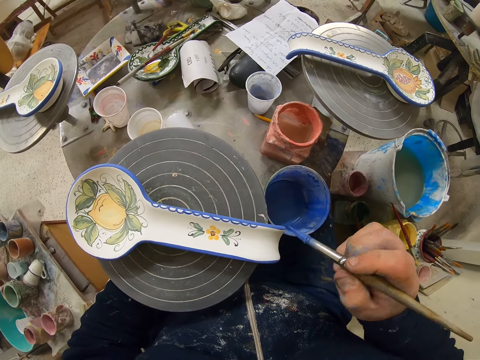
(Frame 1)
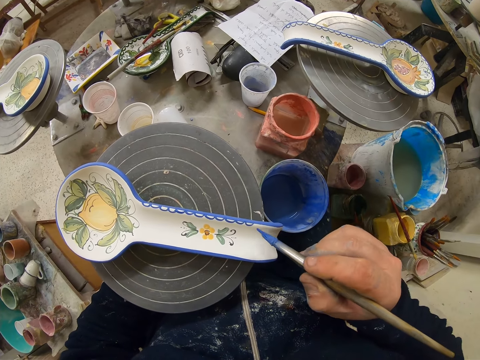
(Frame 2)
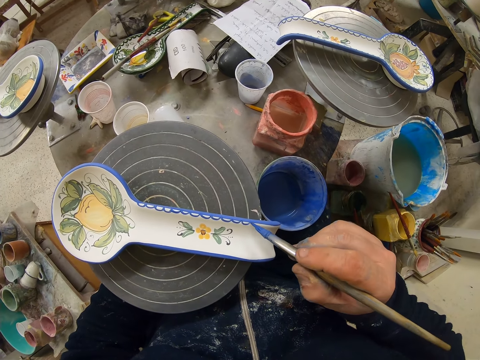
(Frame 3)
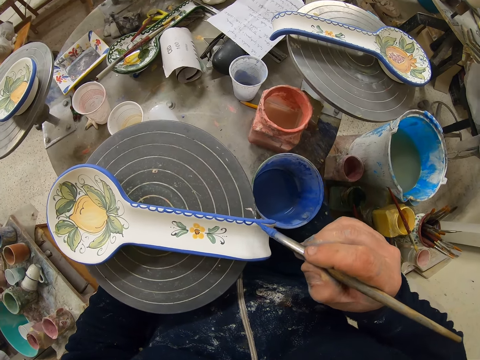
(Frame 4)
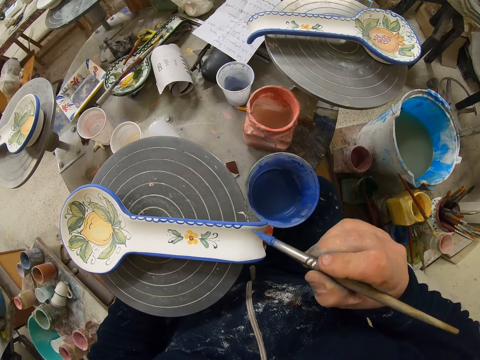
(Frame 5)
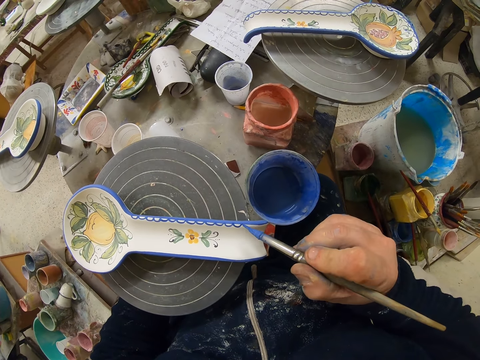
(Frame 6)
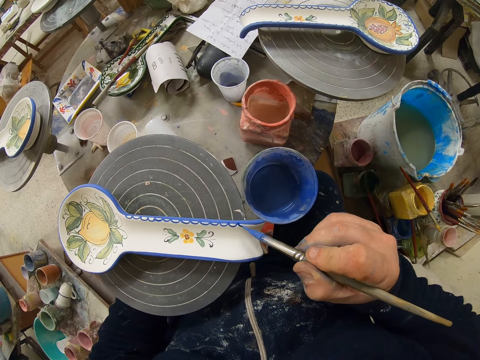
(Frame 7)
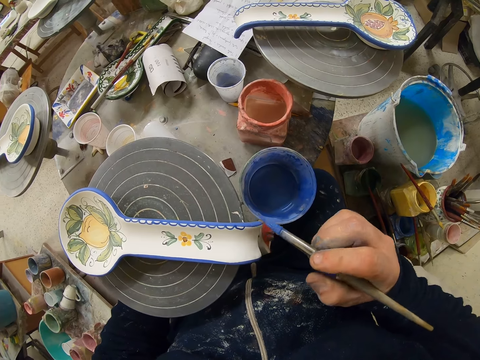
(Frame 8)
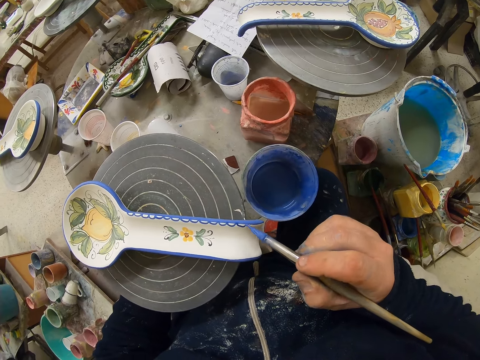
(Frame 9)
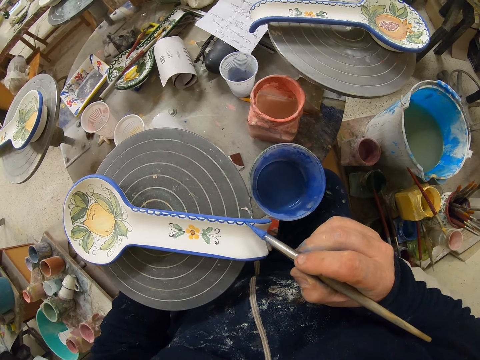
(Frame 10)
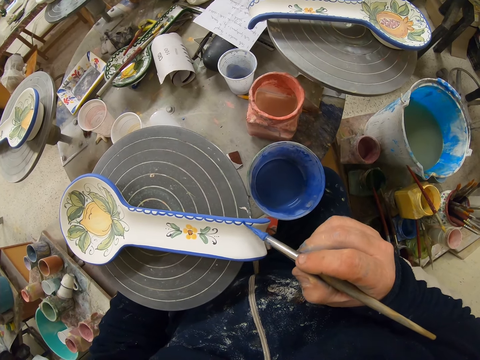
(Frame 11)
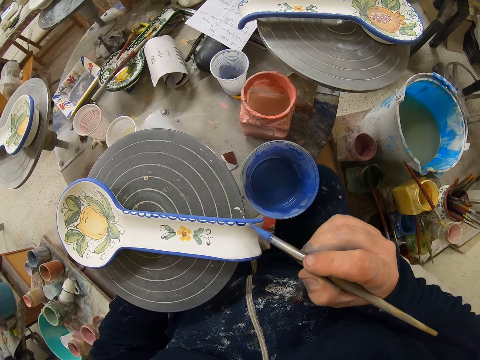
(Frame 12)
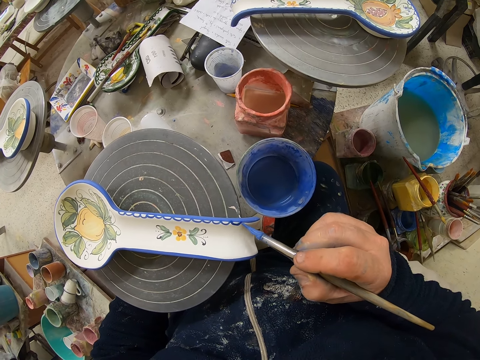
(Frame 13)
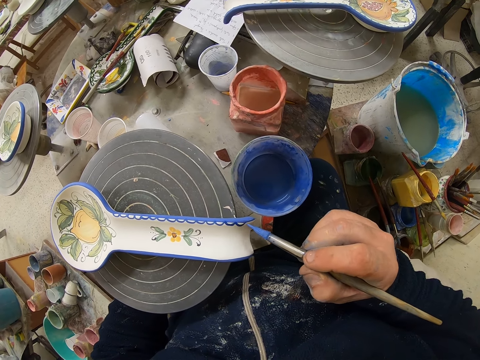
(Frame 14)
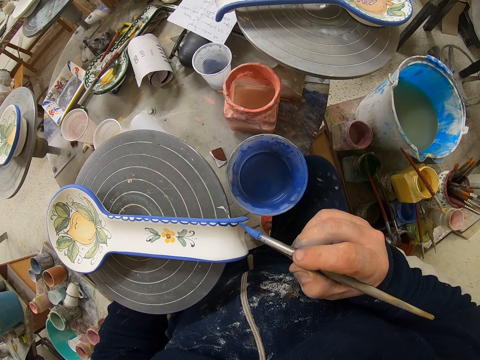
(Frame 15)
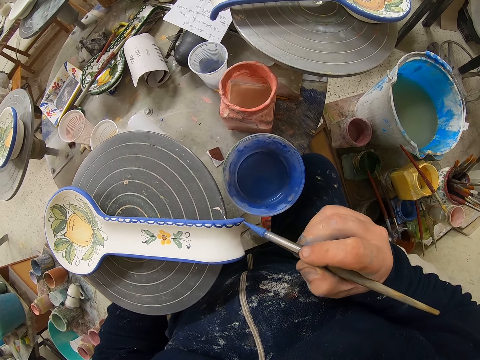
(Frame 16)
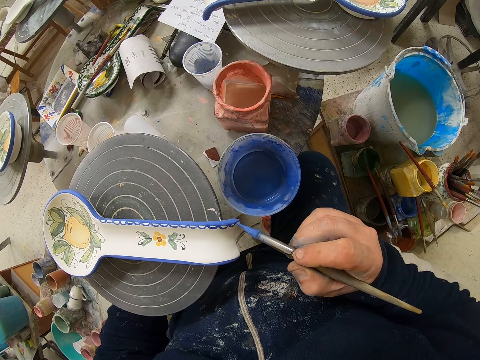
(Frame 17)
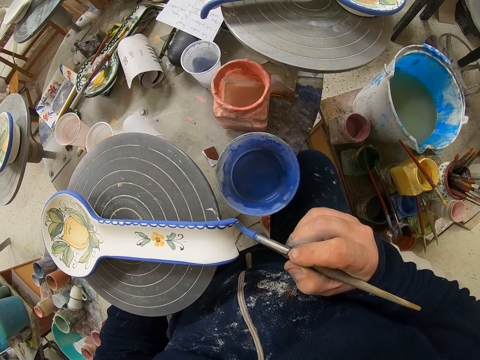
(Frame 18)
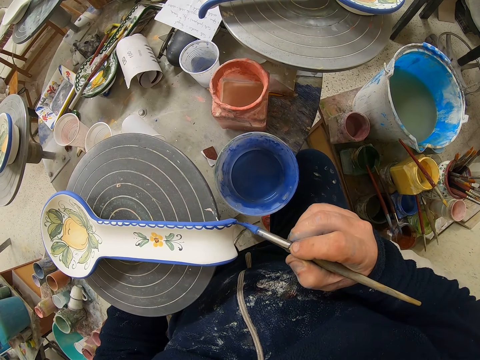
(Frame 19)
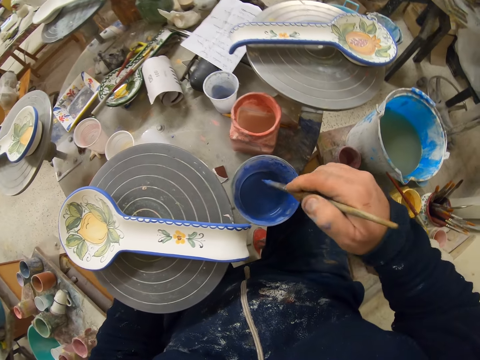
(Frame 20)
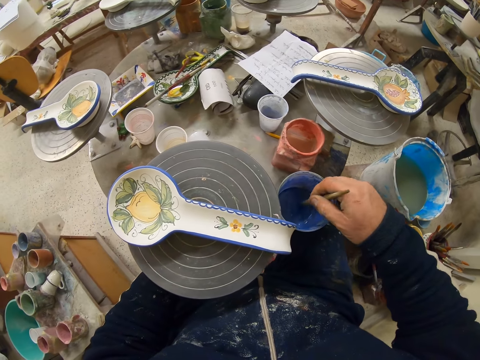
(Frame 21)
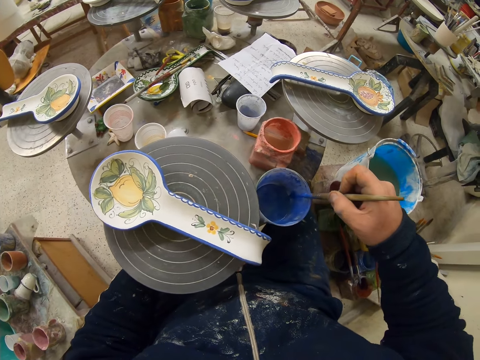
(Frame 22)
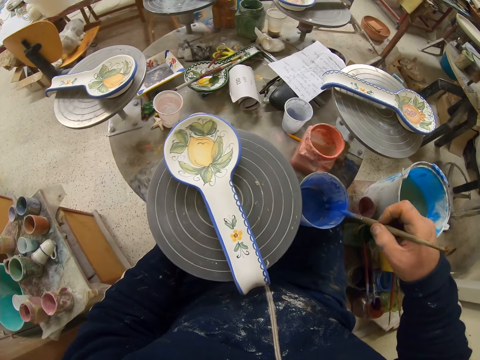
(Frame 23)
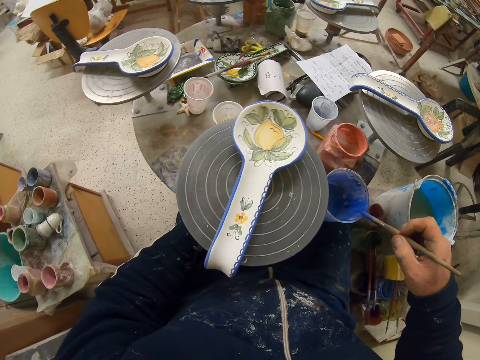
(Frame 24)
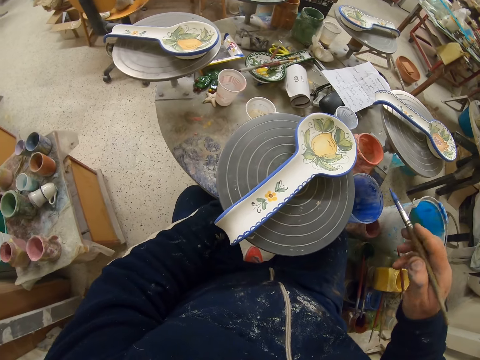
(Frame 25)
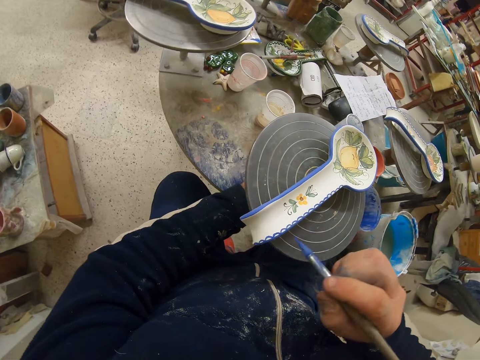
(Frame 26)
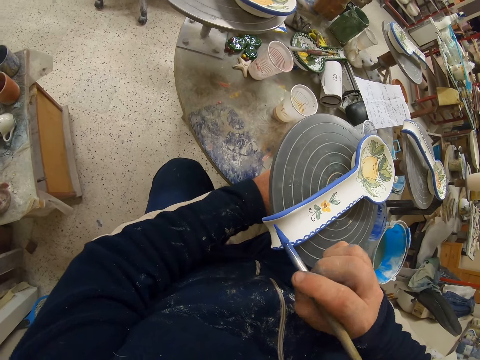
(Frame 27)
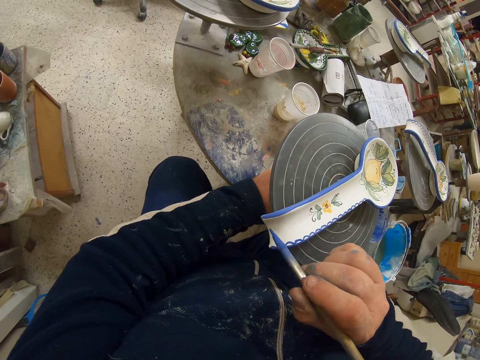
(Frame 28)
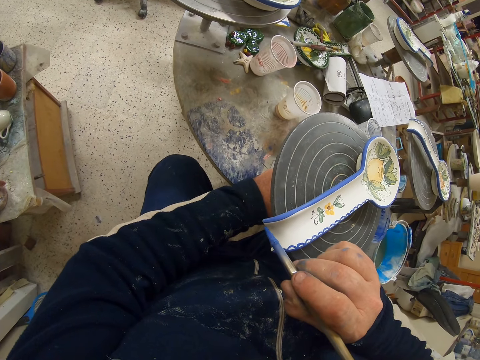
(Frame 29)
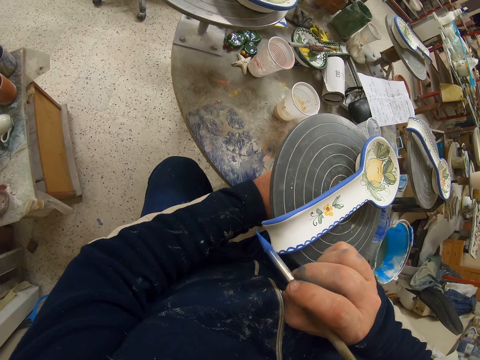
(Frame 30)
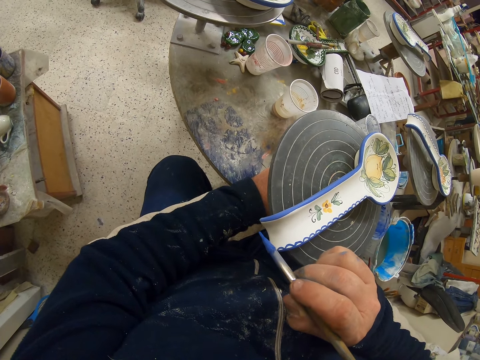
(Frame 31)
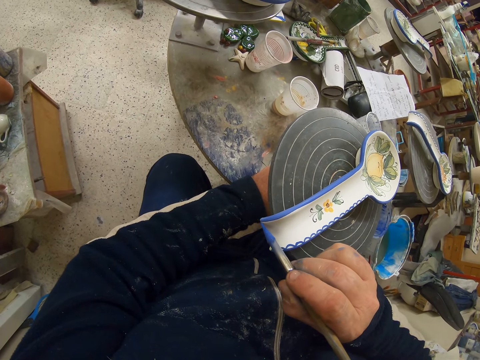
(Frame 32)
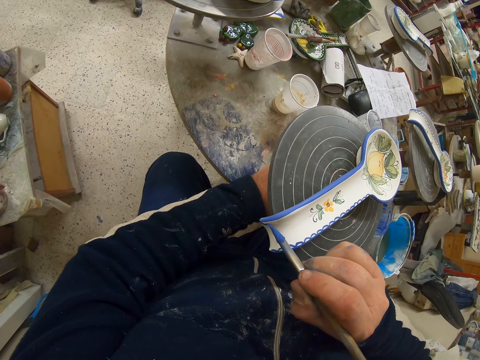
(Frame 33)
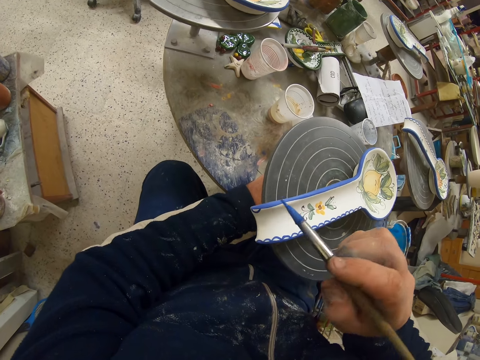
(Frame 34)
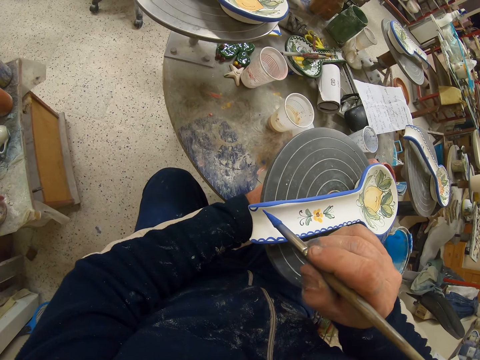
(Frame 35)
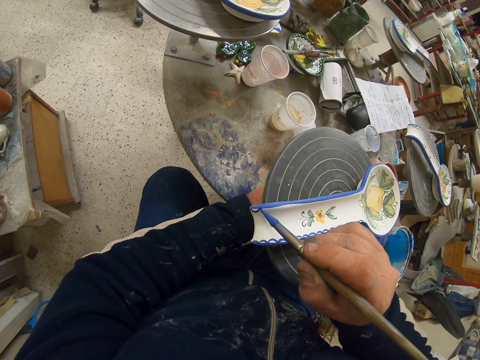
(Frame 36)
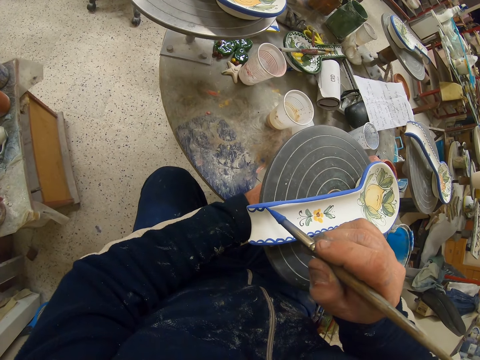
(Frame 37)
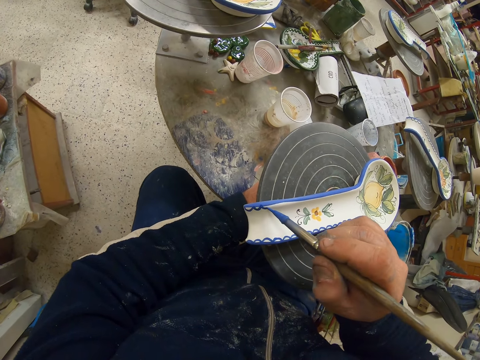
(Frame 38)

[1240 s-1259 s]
The camera wearer decorates the plate or spoon with the paint brush. They dip the paint brush in the paint can. They rub the paint brush on the paint can. They turn the table. They decorate the plate with the paint brush.

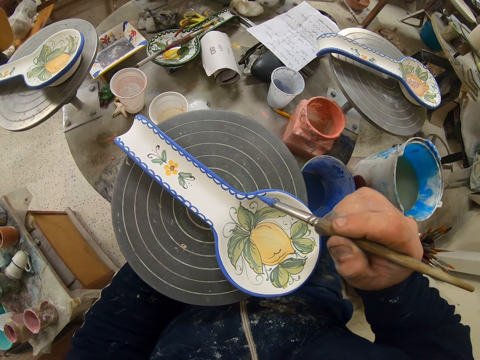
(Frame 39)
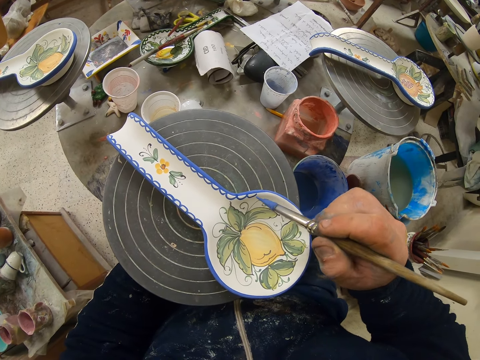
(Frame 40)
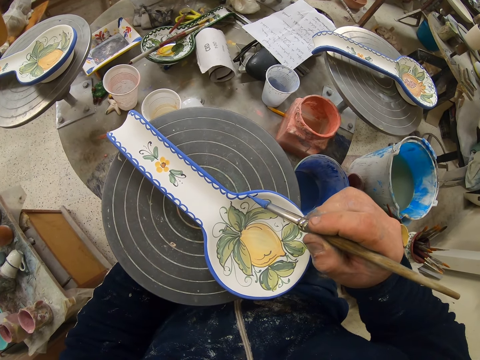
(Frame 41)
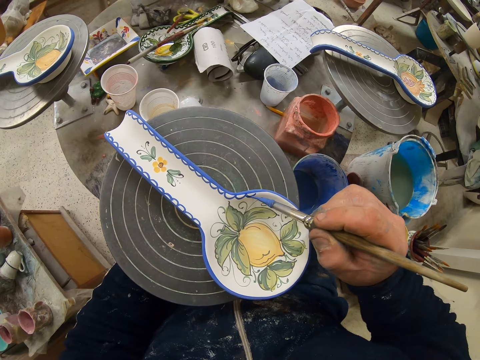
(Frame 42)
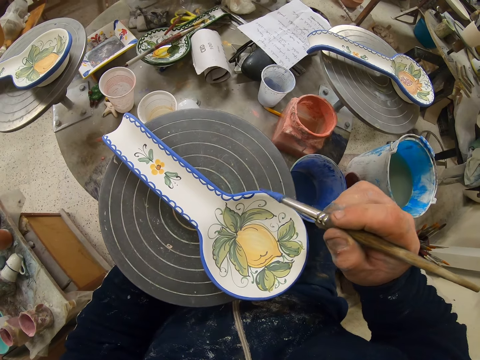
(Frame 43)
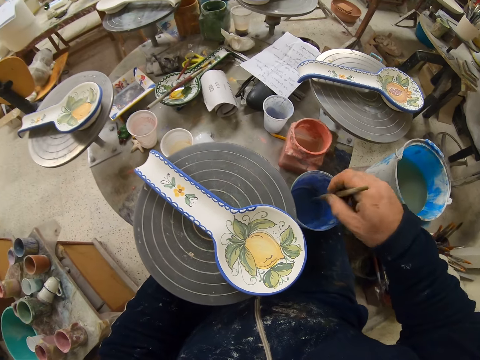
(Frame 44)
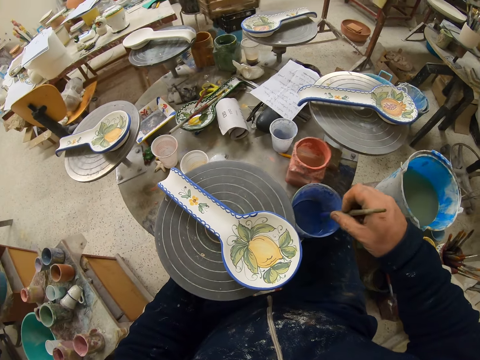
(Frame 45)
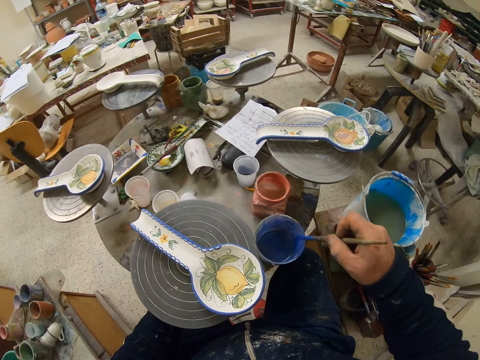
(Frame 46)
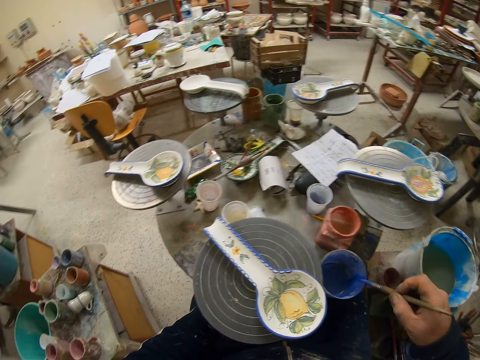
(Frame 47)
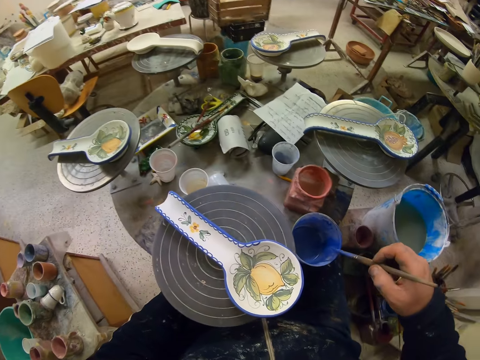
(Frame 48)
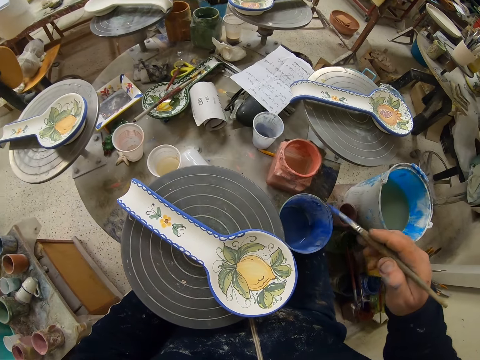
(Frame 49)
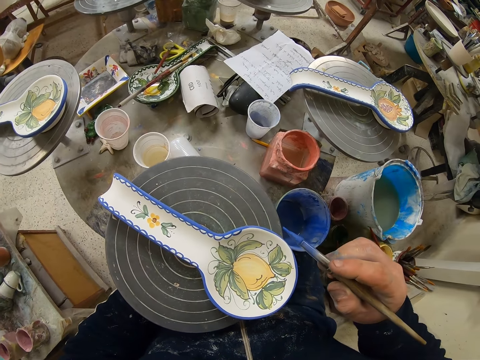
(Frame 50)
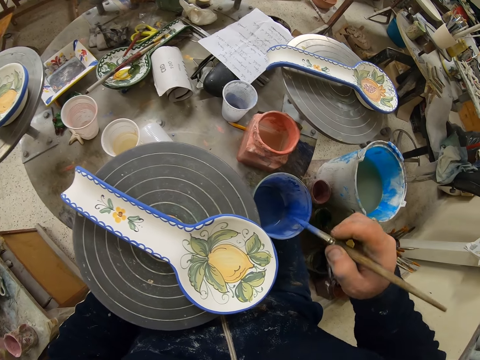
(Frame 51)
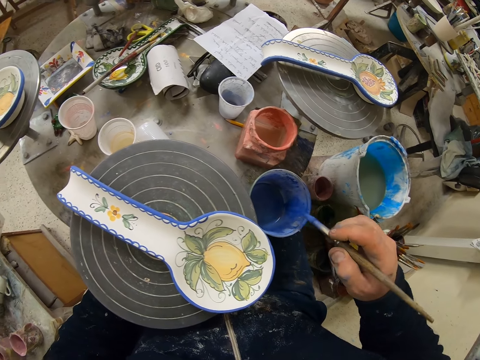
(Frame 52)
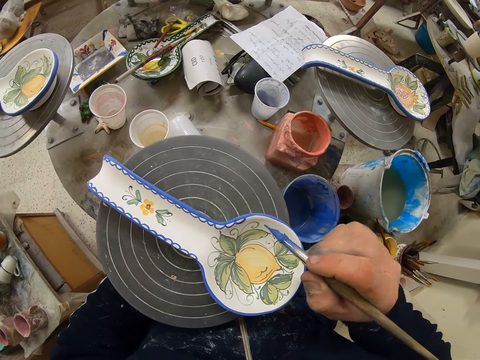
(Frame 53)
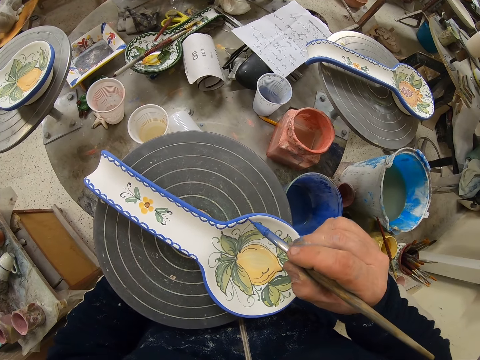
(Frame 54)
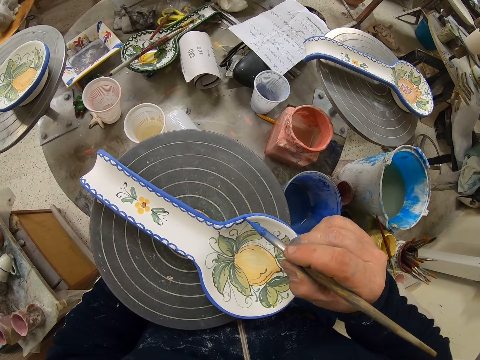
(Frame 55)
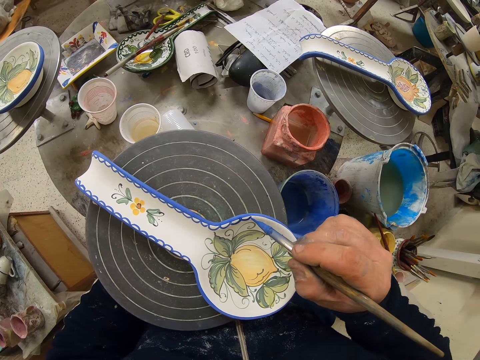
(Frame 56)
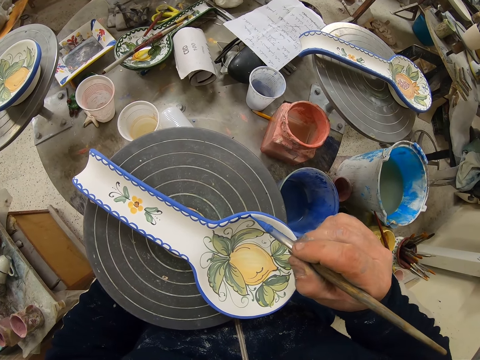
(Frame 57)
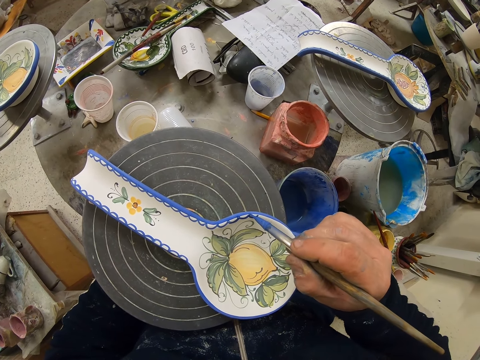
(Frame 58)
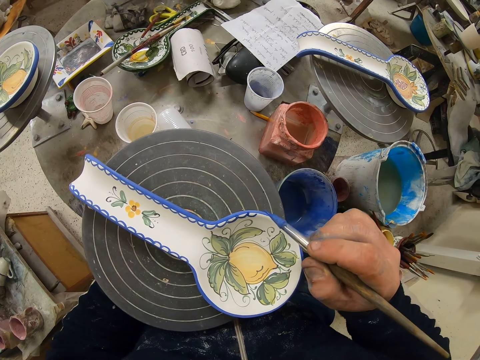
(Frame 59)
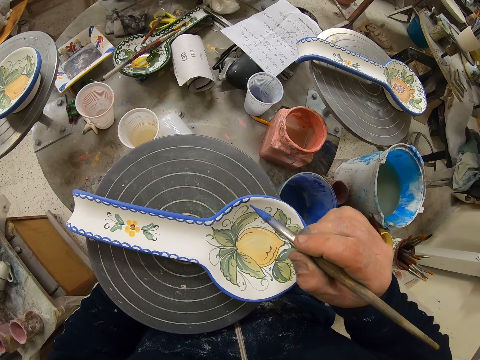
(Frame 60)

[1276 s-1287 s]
The camera wearer dips the paint brush in the paint can. They rub the paint brush on the paint can. They decorate the plate or spoon with the paint brush.
